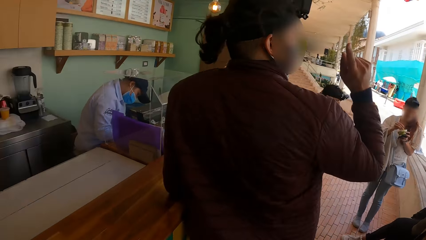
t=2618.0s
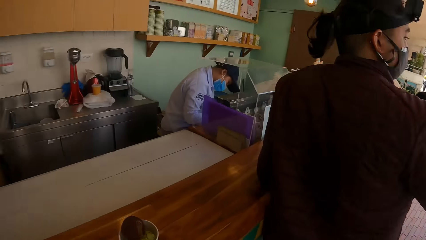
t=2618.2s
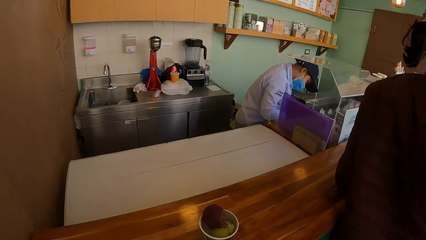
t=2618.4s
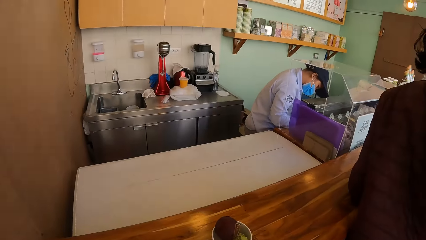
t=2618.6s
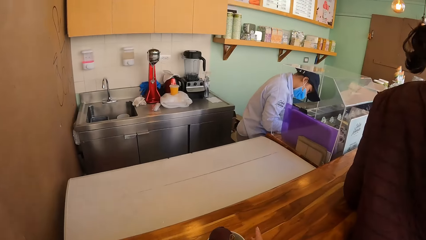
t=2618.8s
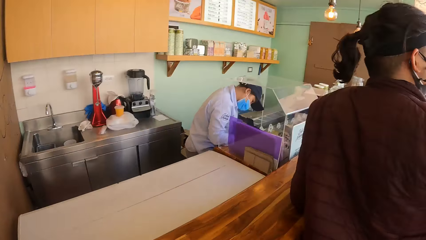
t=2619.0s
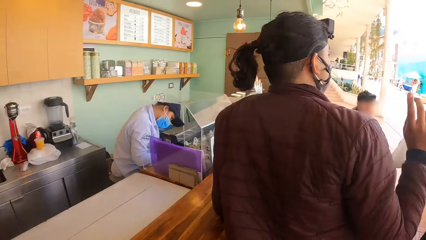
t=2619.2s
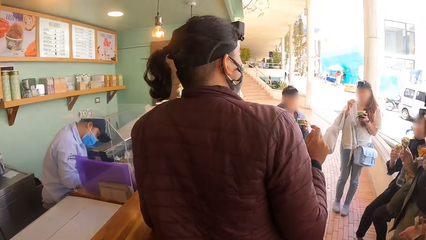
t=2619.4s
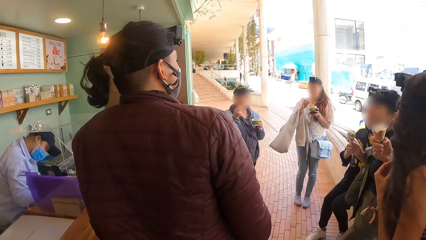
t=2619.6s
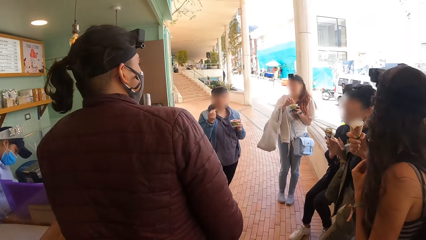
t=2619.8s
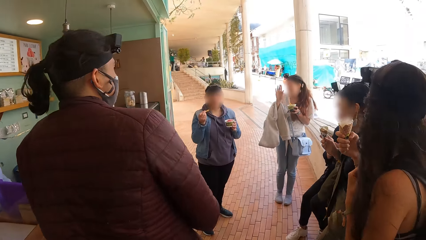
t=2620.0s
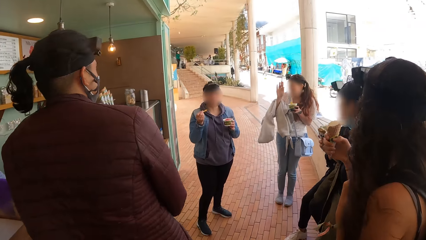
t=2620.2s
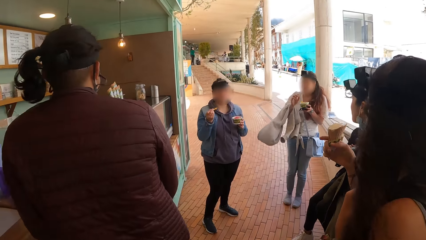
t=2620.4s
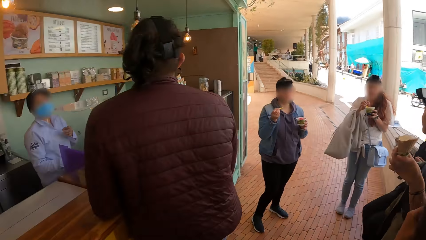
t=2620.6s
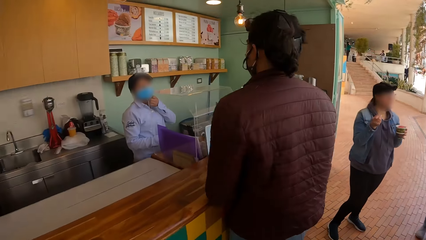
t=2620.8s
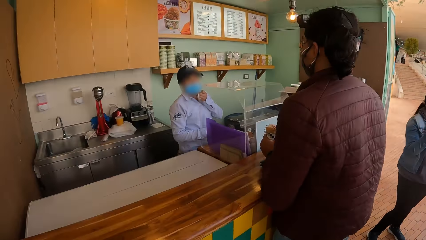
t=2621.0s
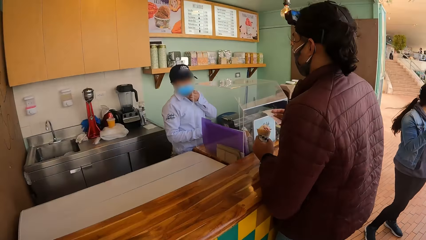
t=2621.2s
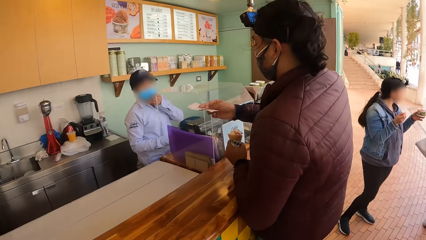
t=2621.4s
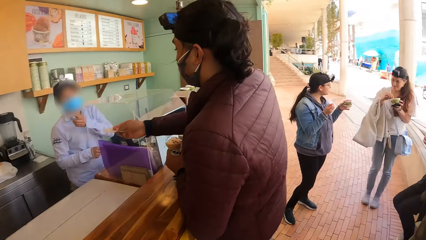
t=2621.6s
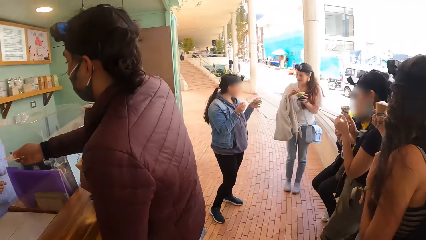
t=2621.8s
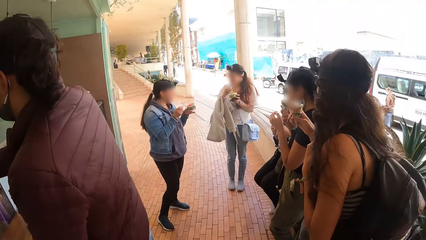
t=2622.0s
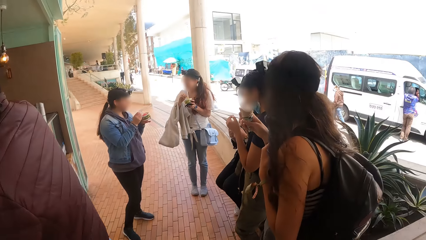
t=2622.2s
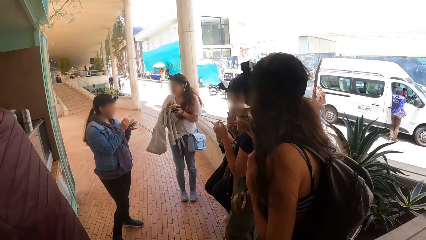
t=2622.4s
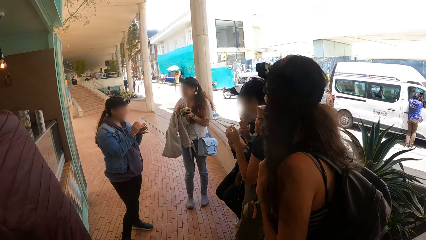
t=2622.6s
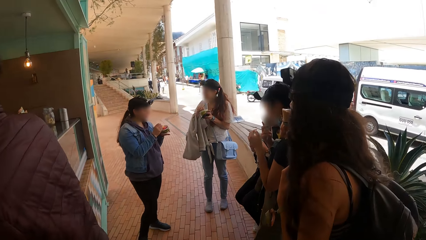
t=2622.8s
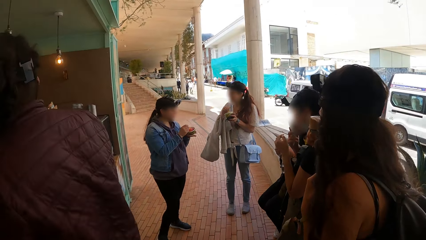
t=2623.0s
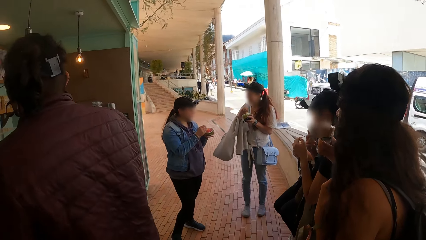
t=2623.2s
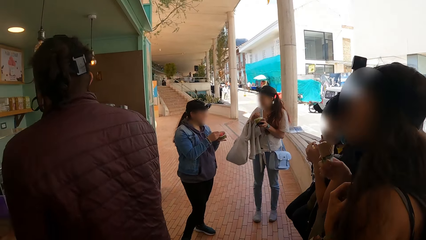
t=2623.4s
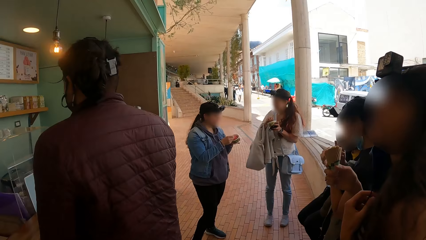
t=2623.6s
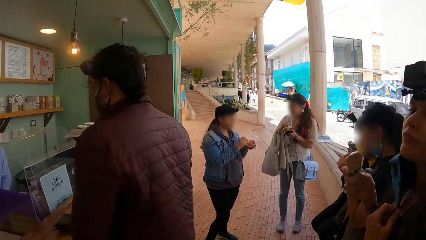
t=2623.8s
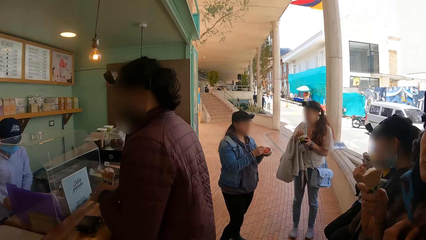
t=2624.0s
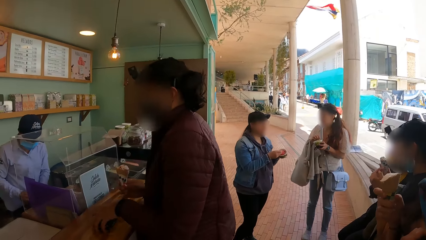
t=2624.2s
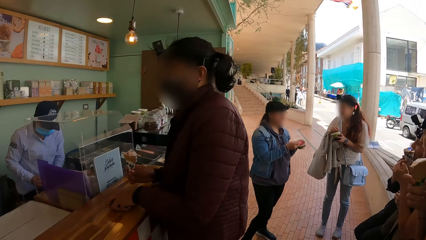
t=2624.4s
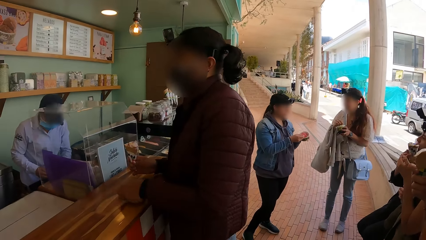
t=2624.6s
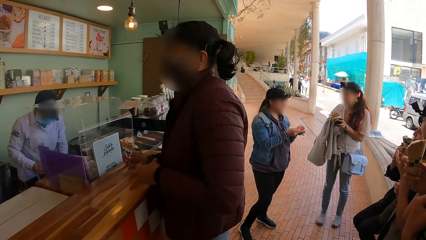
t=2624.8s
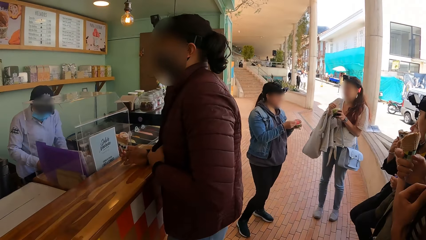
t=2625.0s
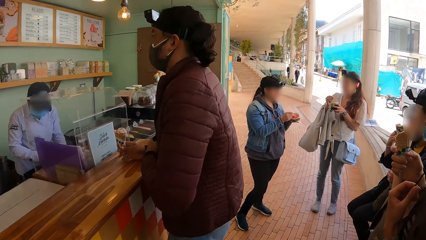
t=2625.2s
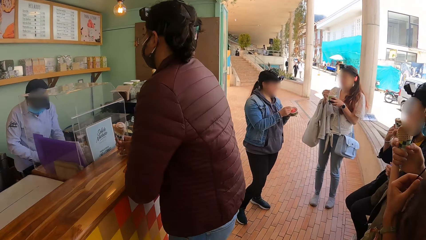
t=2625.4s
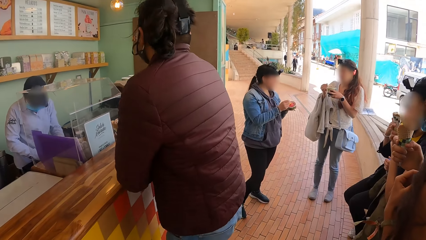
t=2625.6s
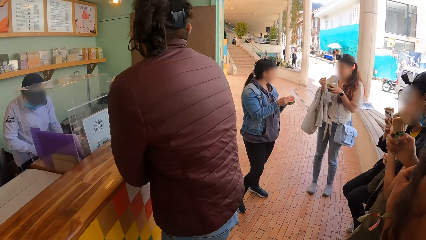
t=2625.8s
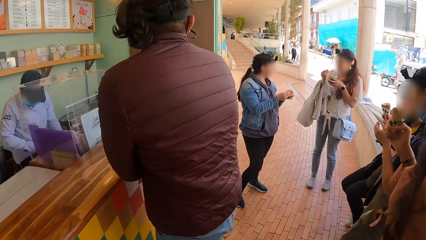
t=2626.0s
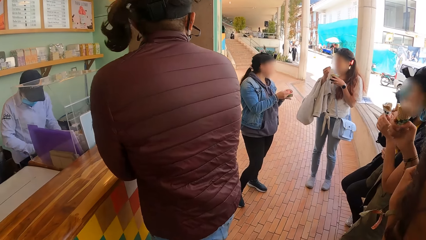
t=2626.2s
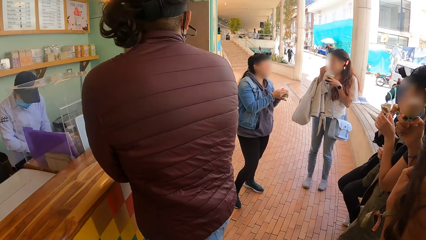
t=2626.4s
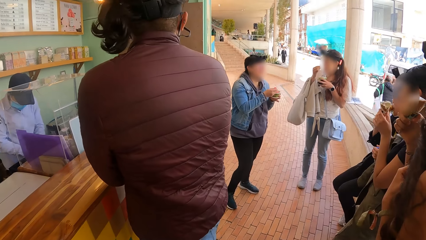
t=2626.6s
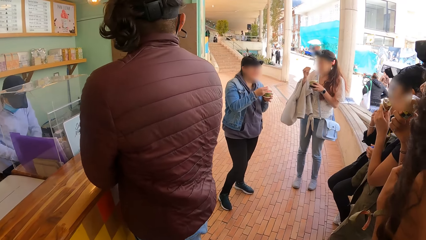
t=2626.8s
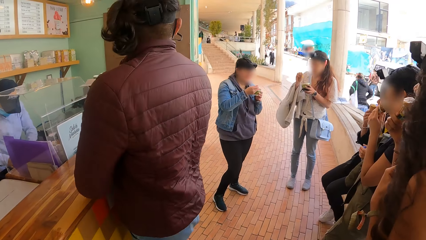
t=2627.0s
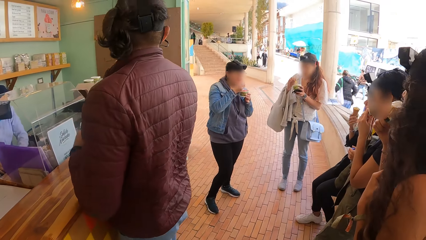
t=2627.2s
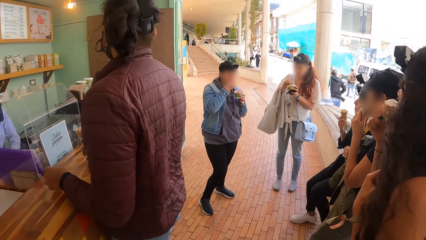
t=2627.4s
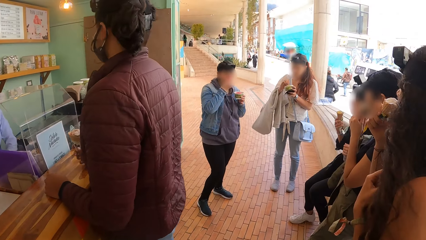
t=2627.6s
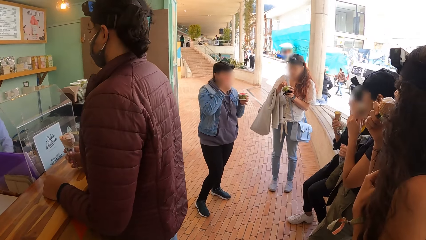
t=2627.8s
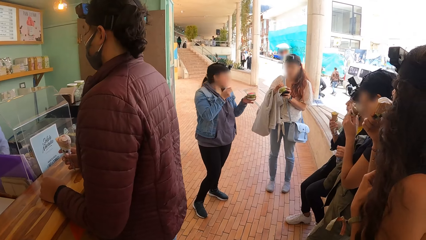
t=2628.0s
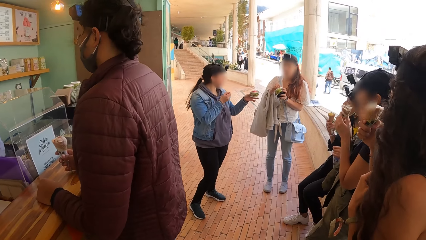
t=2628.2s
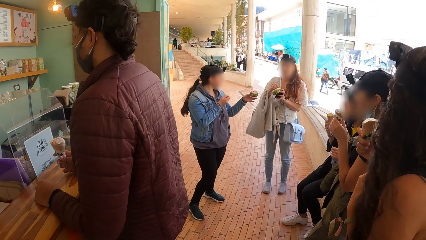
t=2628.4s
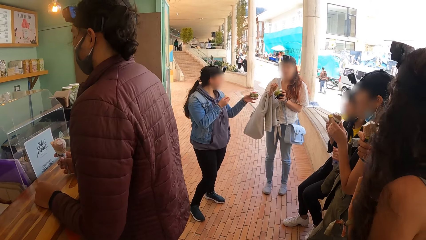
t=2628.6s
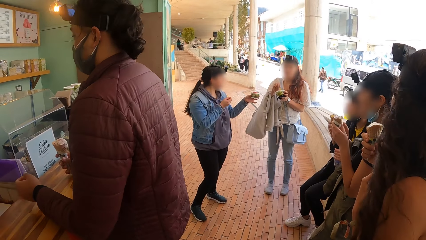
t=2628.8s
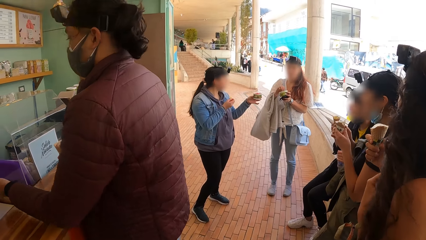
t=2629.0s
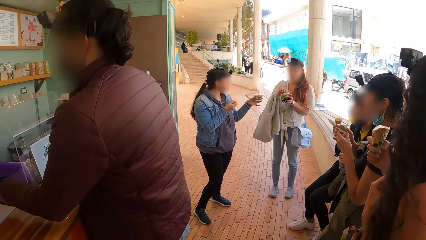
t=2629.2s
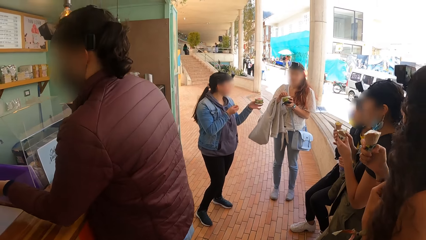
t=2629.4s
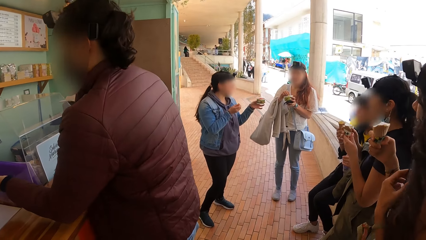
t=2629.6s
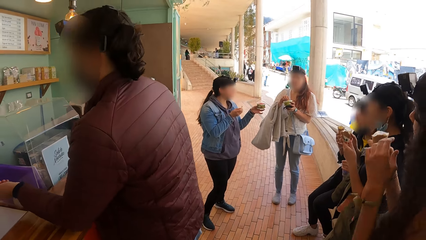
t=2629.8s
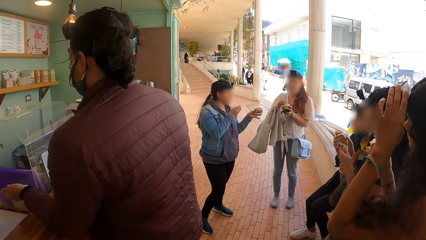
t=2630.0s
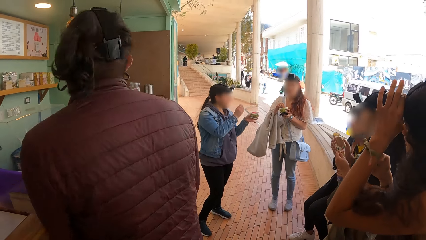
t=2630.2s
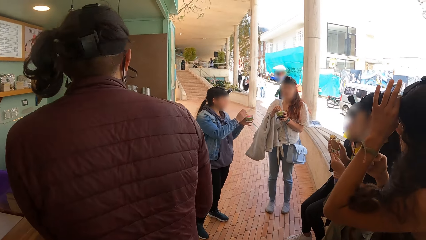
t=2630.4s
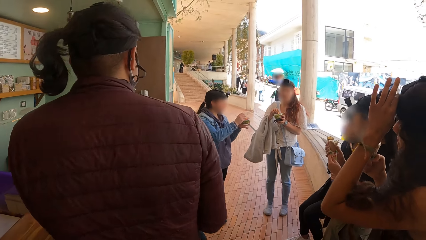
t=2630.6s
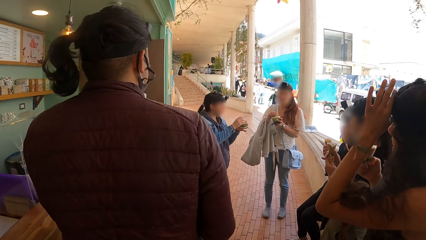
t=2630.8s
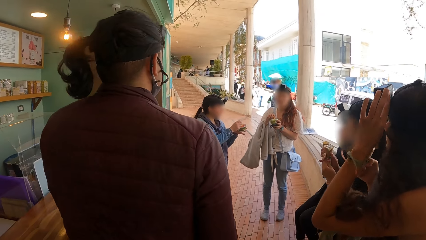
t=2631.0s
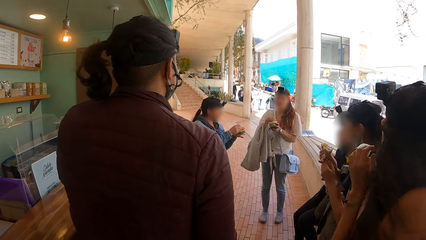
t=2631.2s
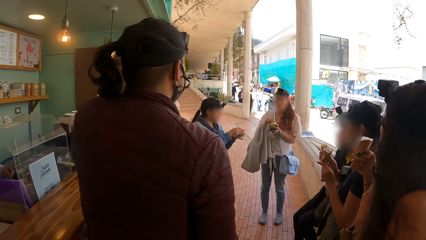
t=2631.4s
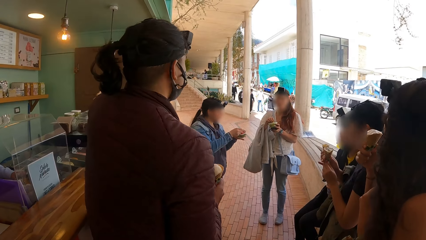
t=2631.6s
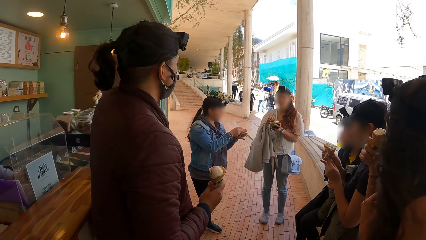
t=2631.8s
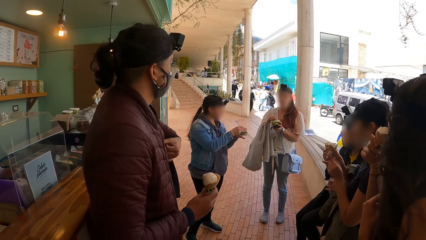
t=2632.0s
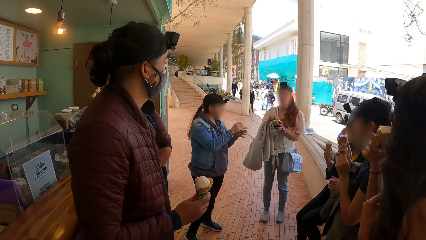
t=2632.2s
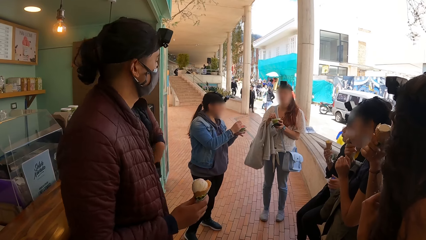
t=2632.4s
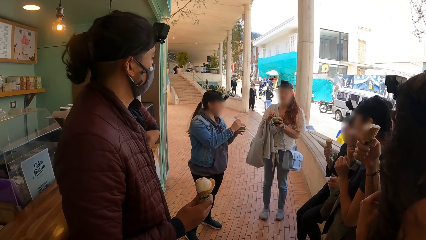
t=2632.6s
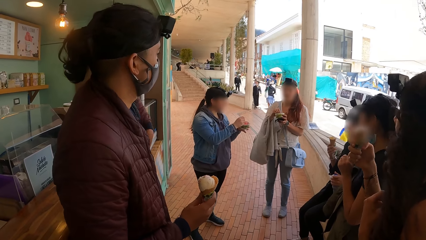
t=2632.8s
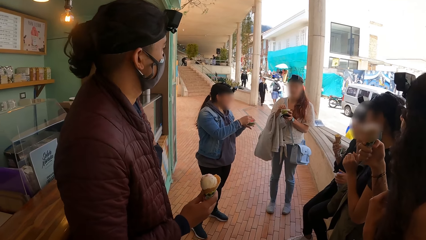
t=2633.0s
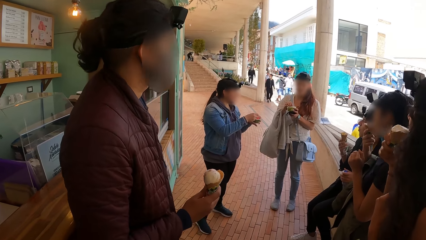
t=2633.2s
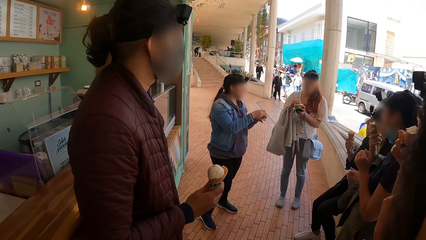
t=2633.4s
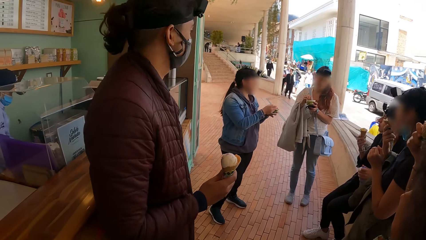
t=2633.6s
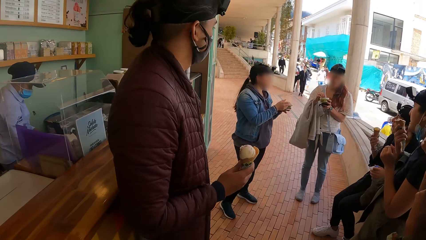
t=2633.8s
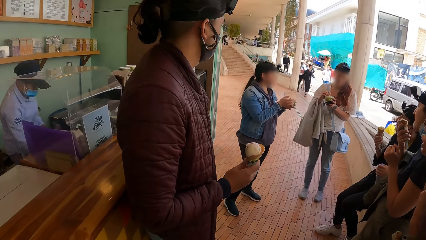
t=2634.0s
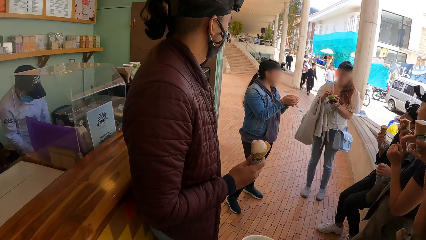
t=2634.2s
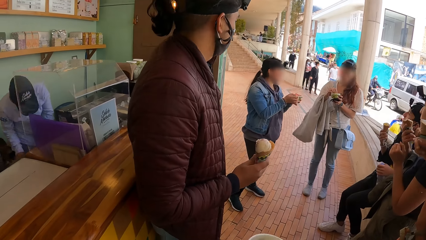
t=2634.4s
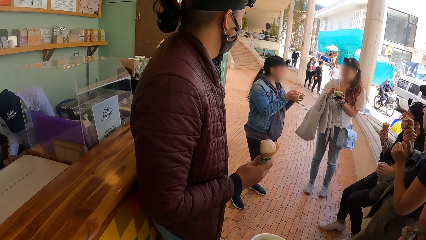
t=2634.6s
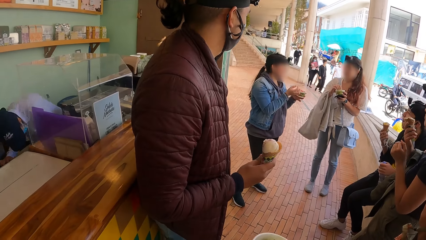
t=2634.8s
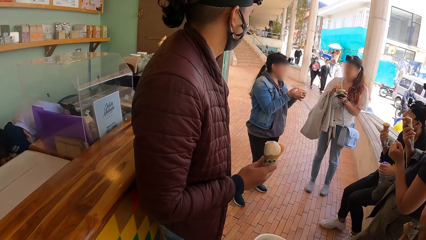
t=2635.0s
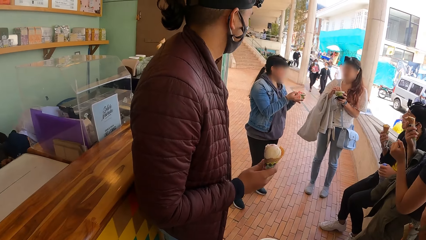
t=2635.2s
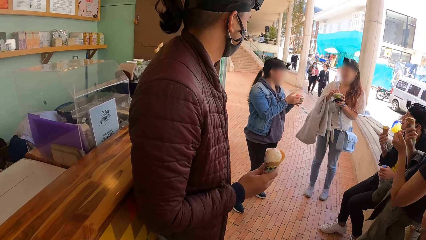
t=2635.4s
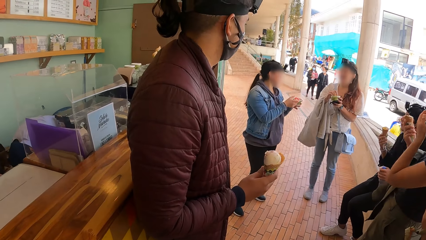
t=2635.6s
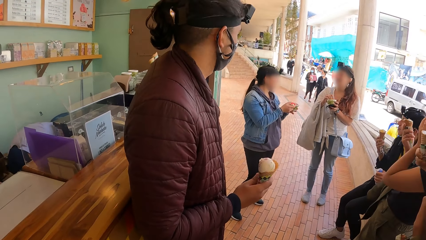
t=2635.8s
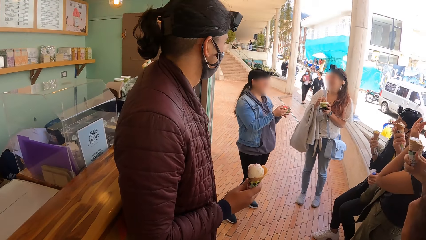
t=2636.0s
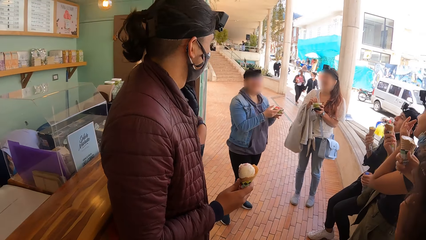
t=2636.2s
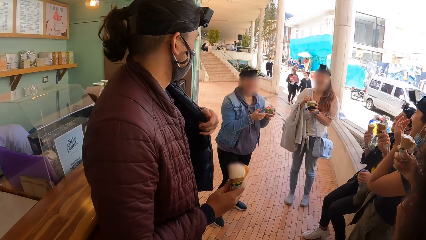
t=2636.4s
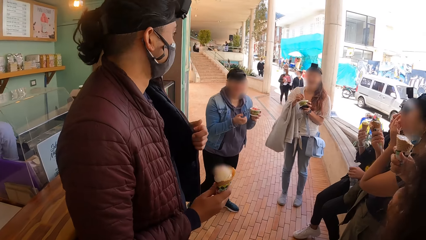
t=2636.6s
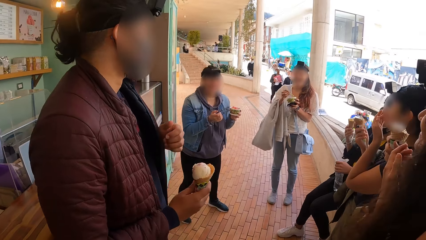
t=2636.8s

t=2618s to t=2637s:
A person talks. The person gives another person money. The first person picks money from the other person. The first person turns around. The first person puts money on the jacket.
